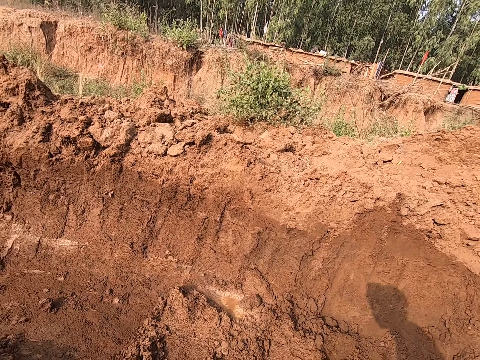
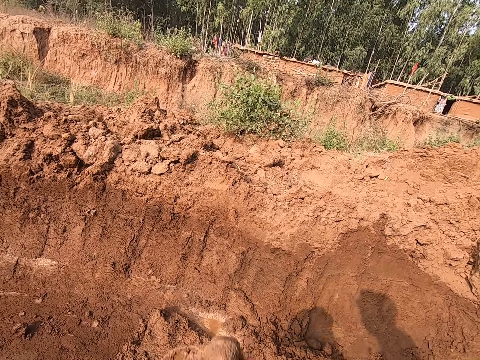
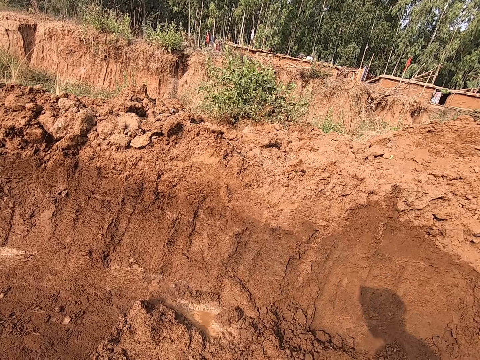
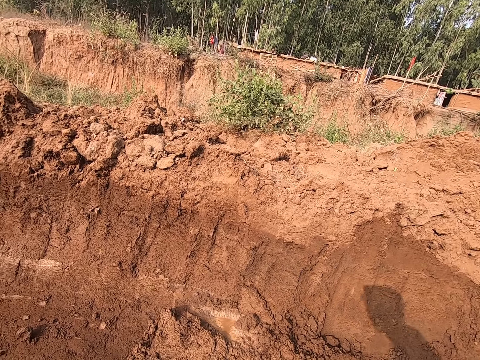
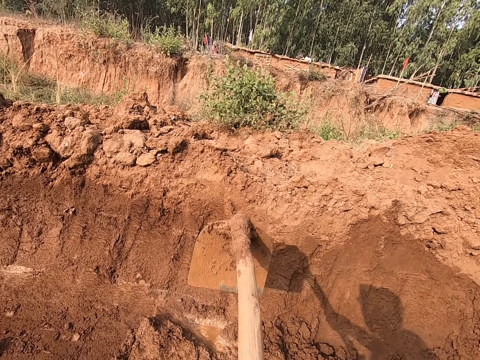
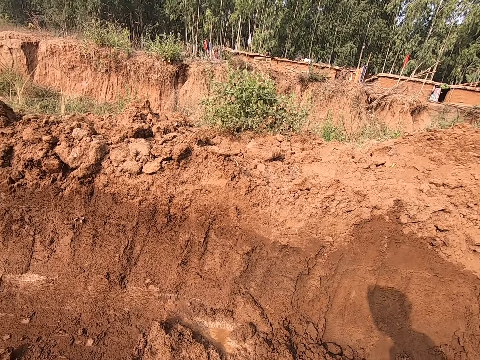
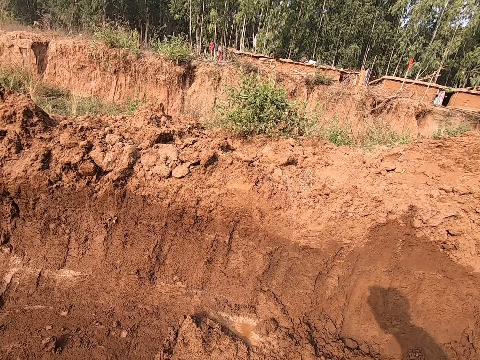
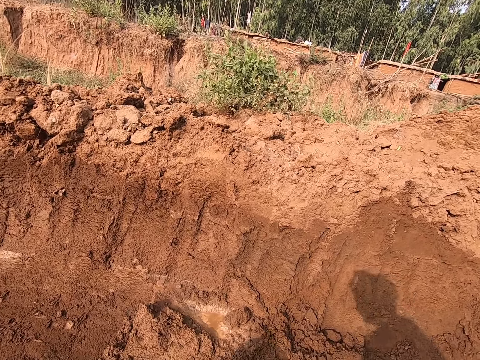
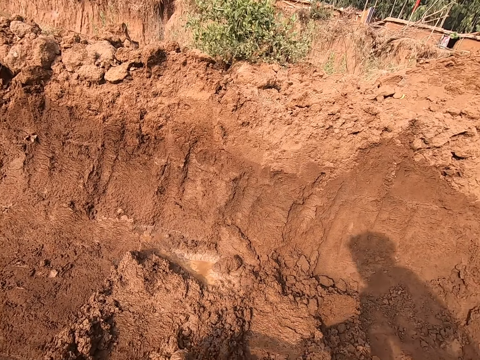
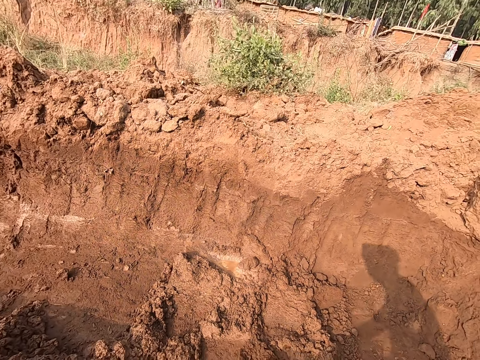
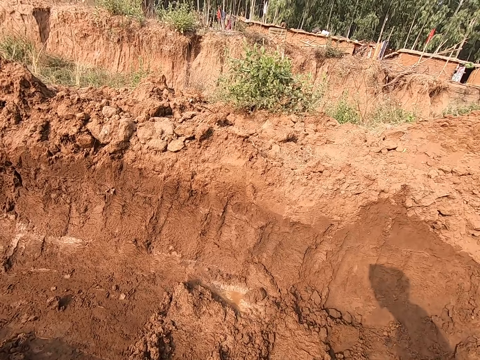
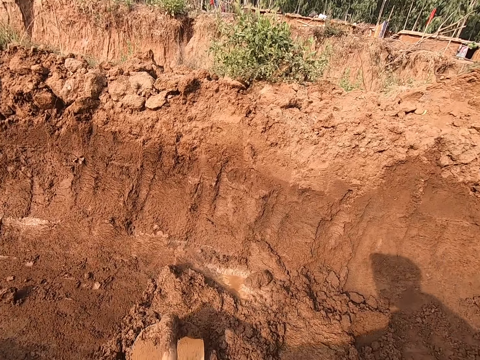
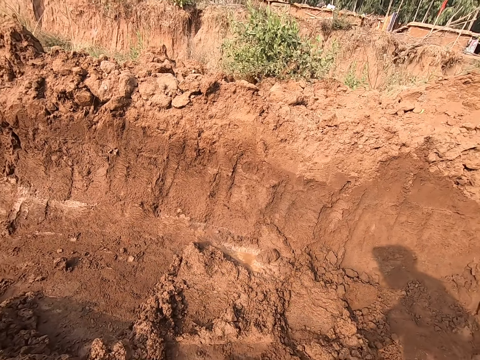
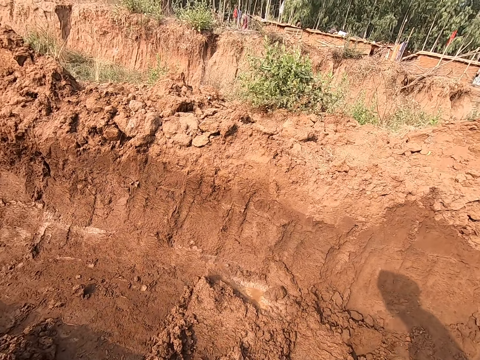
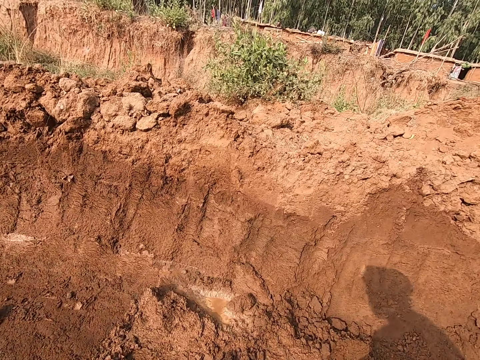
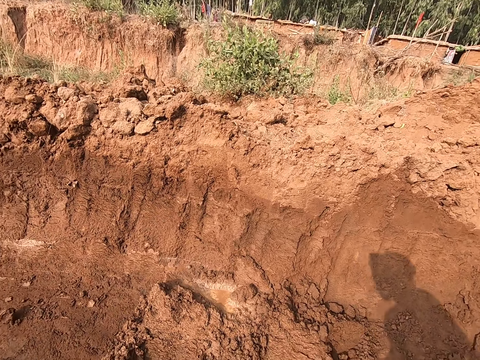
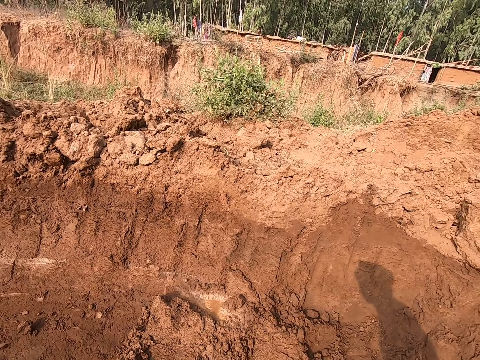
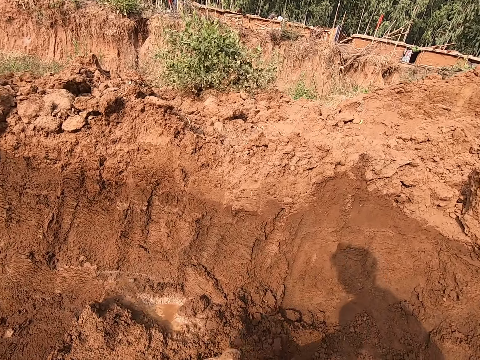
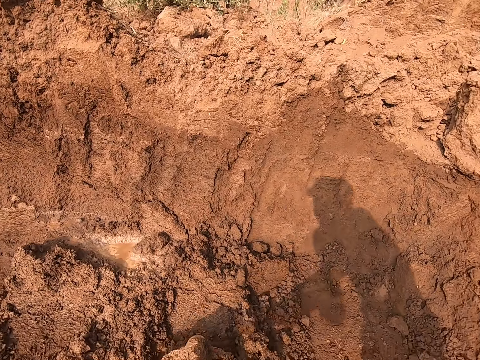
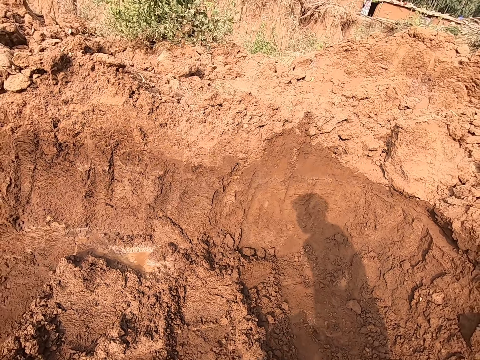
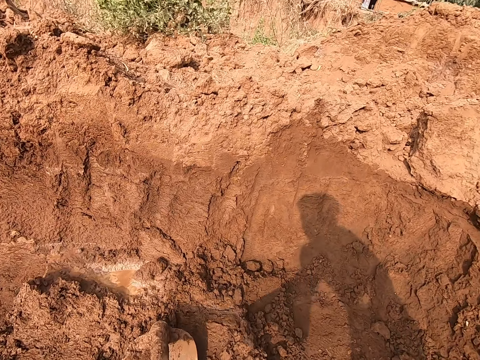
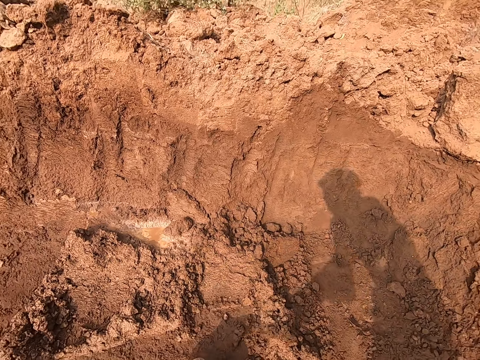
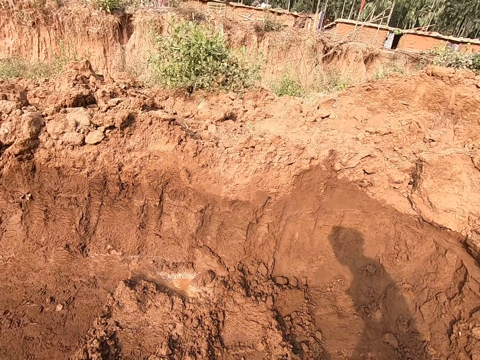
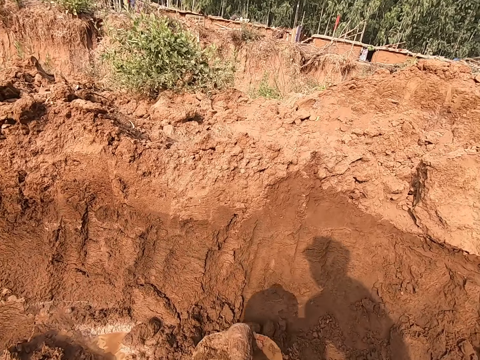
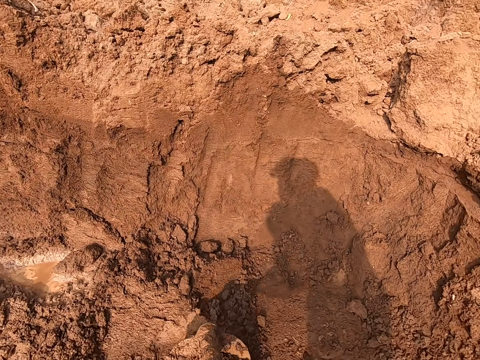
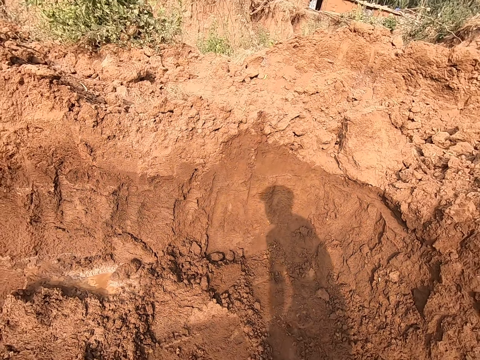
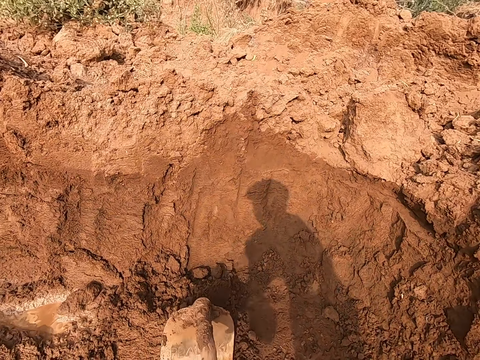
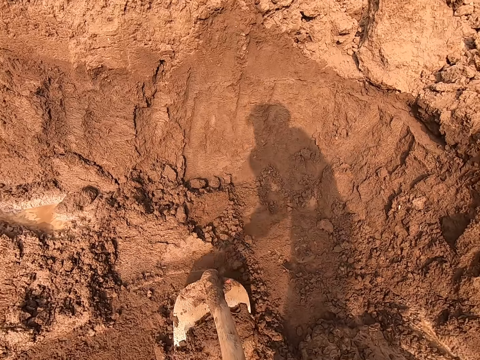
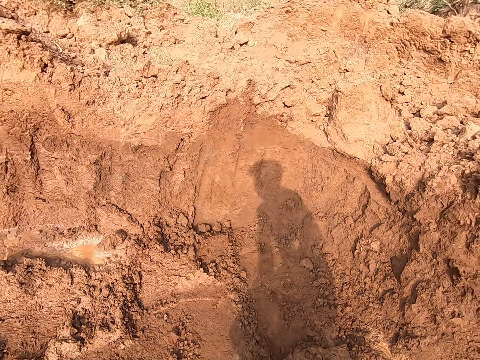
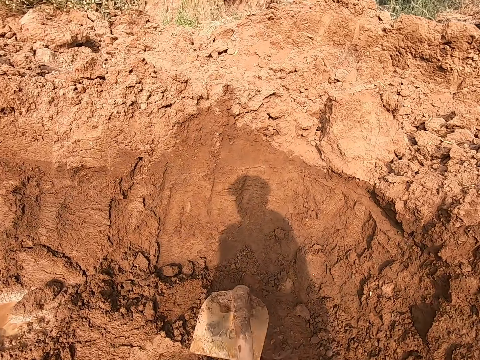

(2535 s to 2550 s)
The camera wearer takes the soil with a hoe.

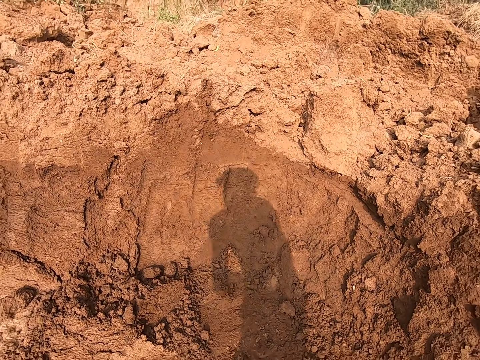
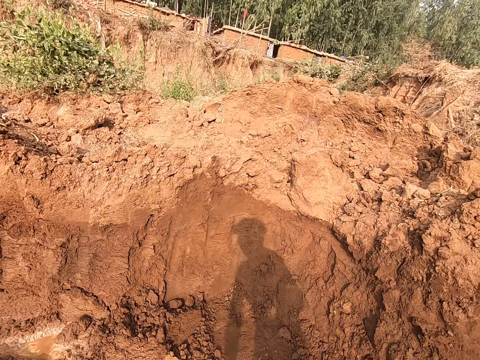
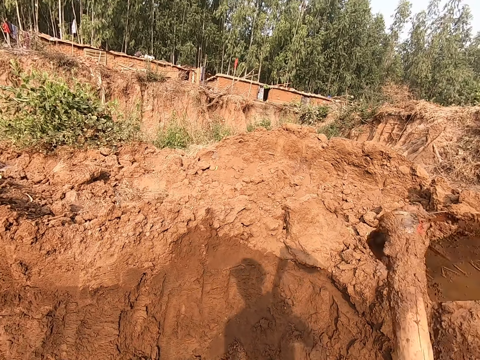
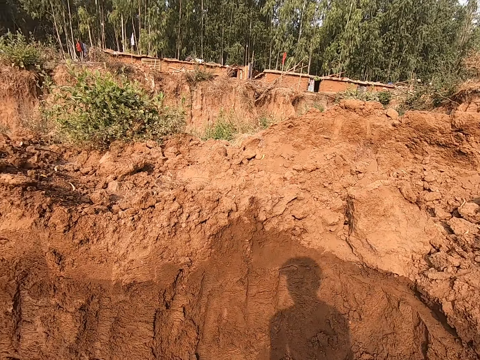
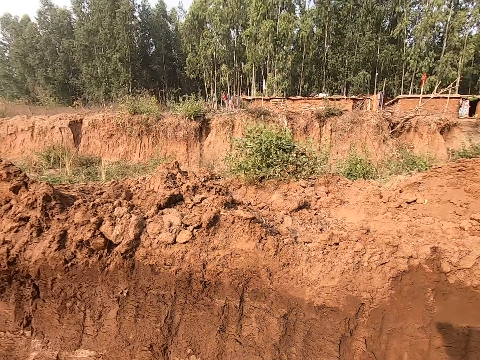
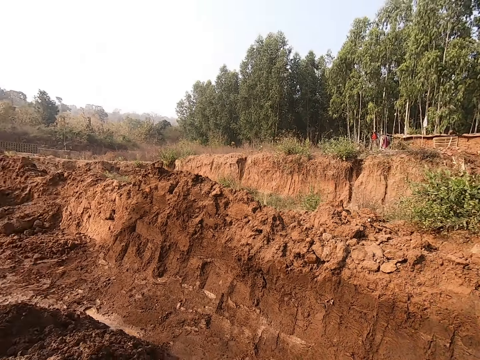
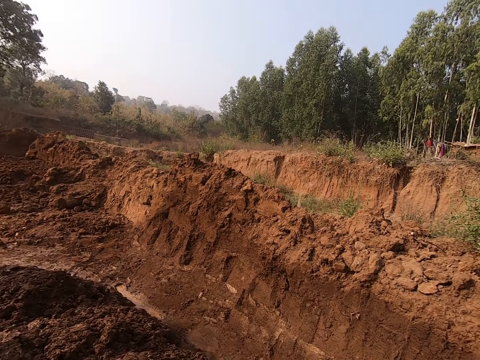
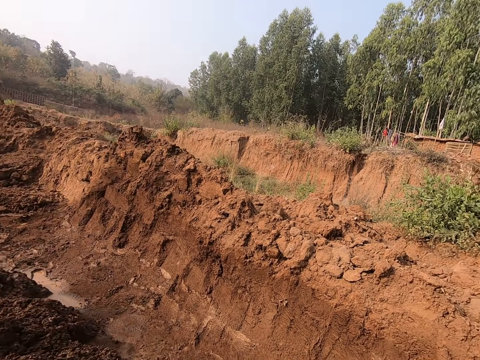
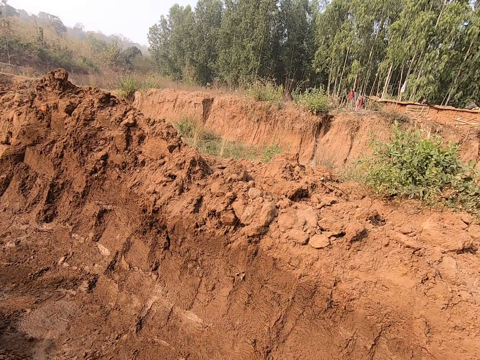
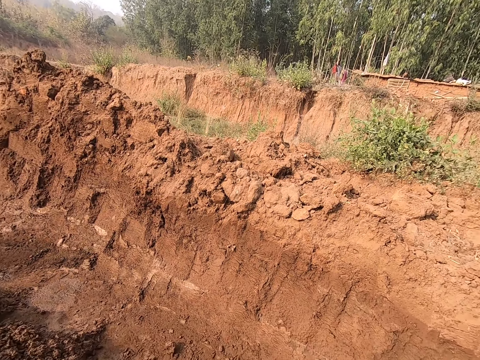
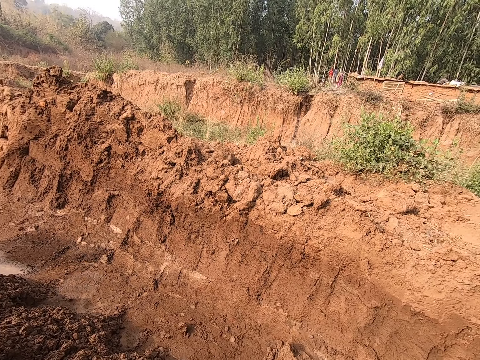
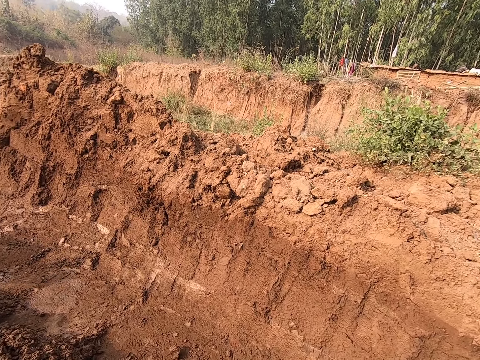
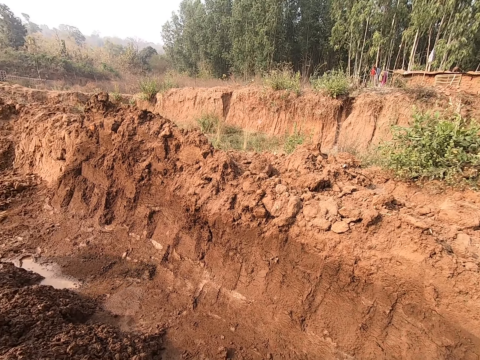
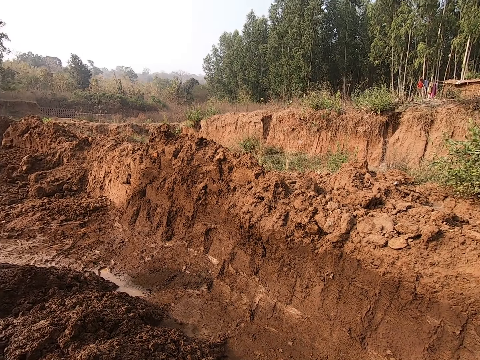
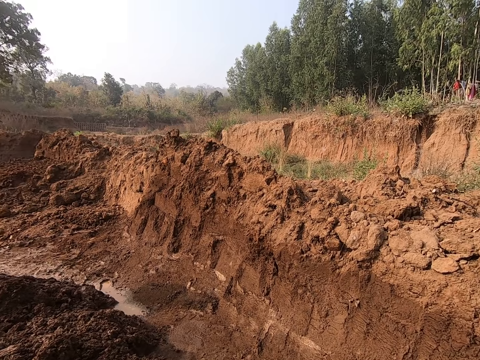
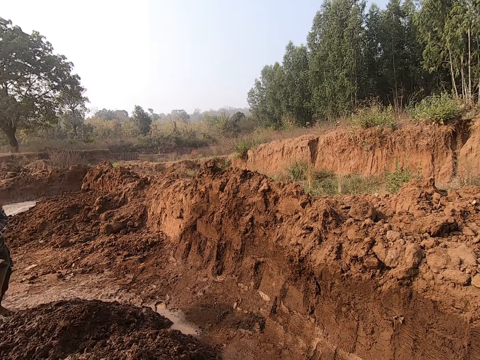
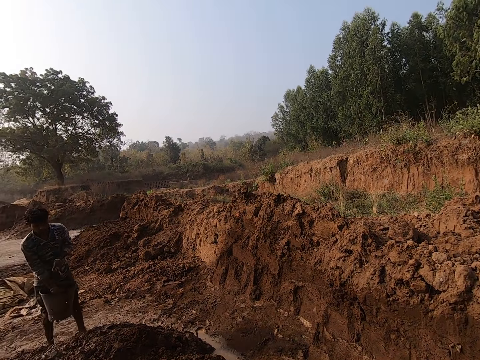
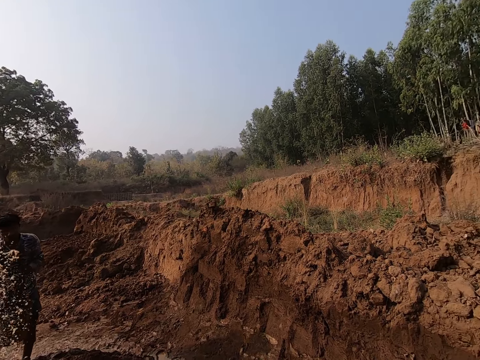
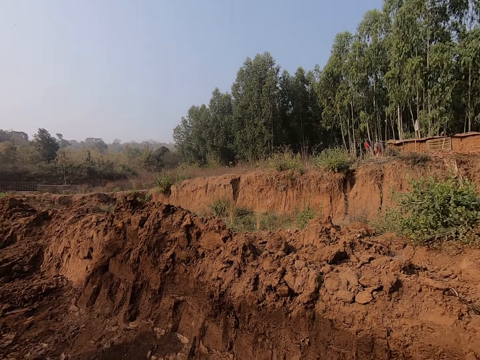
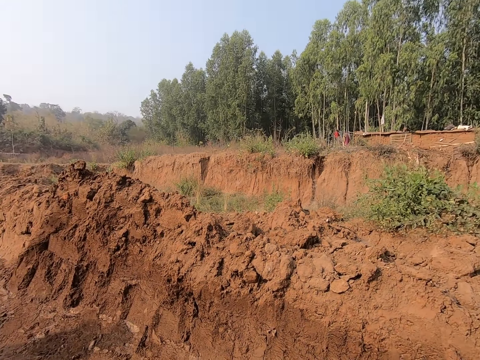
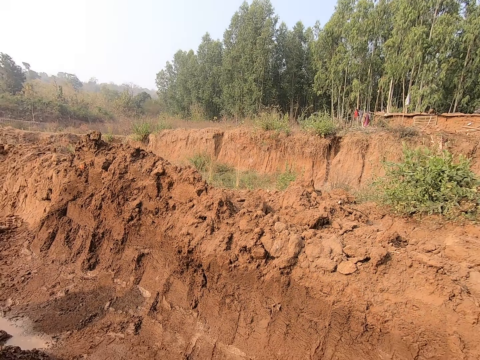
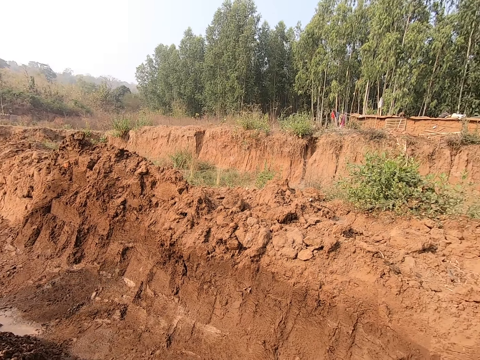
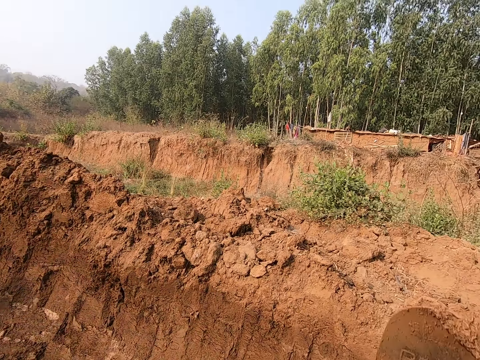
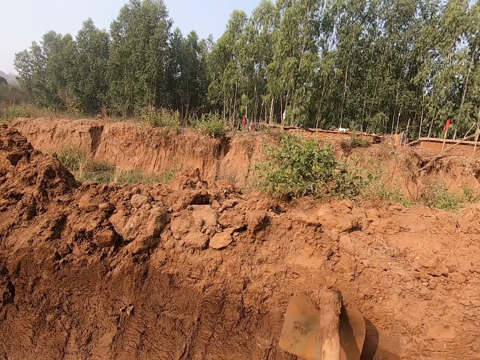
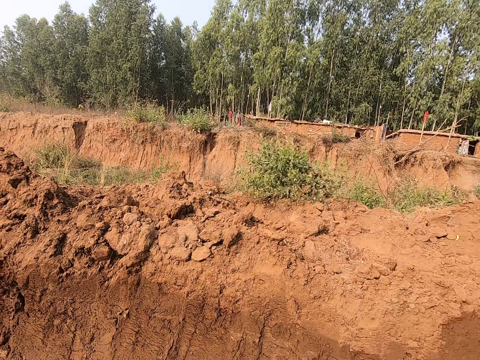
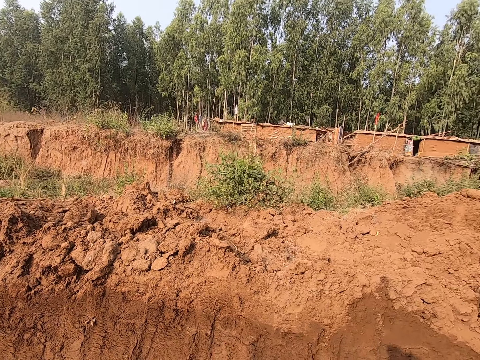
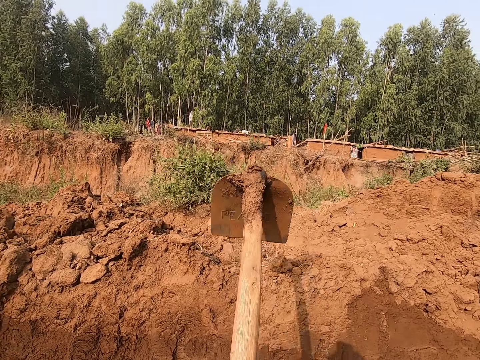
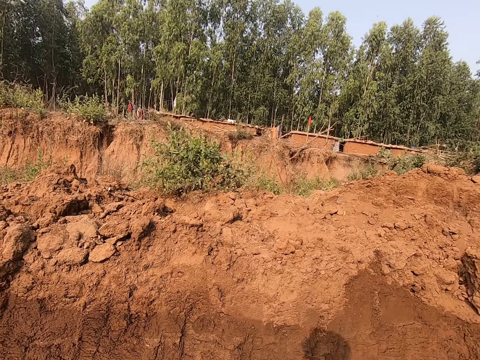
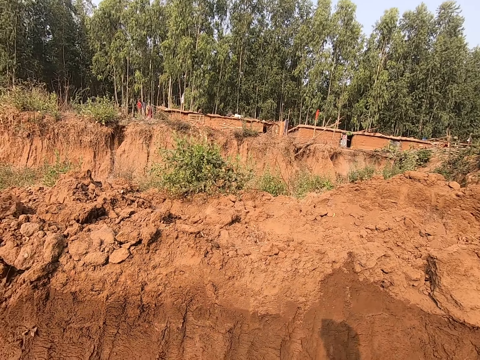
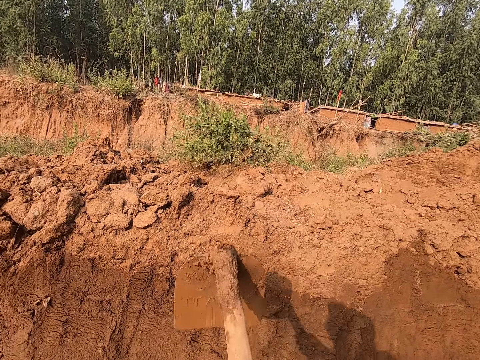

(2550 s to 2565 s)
The camera wearer digs on the ground with a hoe. A man sprinkles water on the ground from the bucket in his left hand with his right hand. The camera wearer digs the ground with the hoe in both hands.
